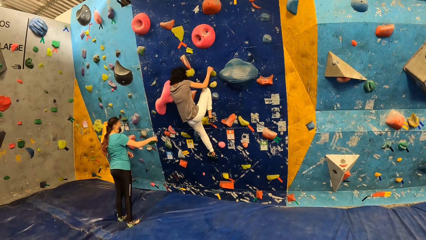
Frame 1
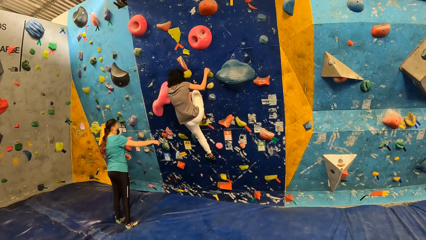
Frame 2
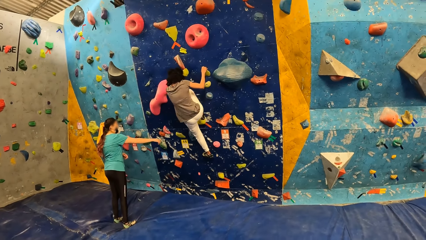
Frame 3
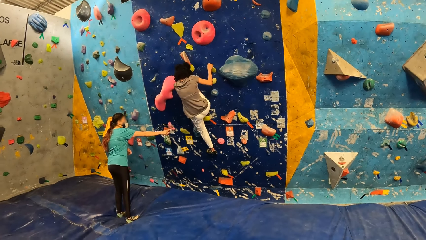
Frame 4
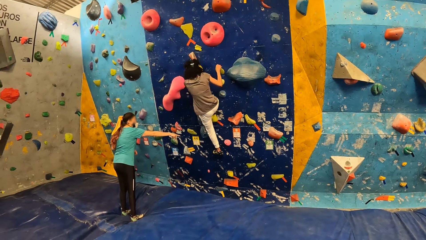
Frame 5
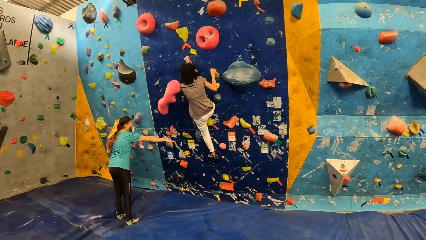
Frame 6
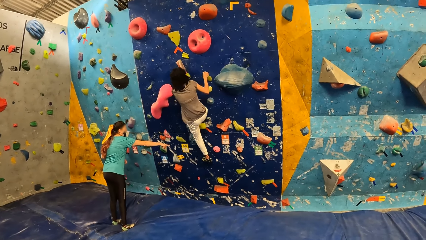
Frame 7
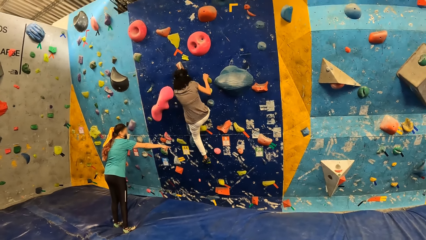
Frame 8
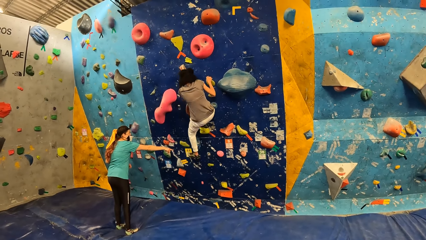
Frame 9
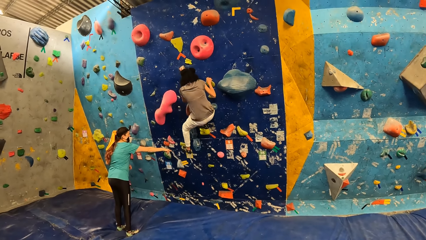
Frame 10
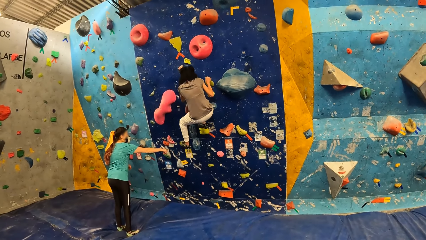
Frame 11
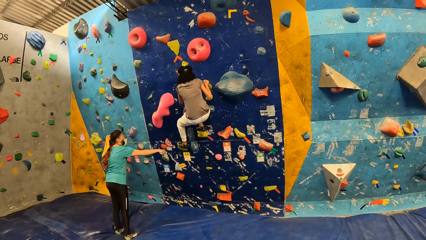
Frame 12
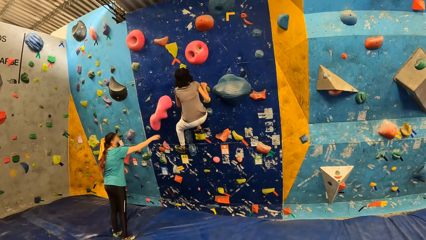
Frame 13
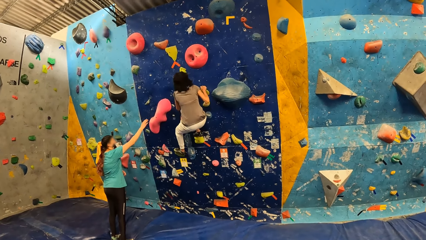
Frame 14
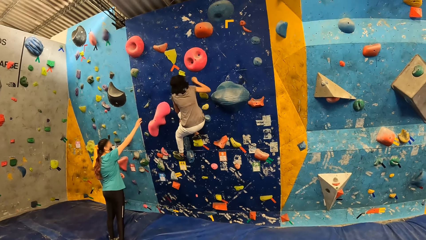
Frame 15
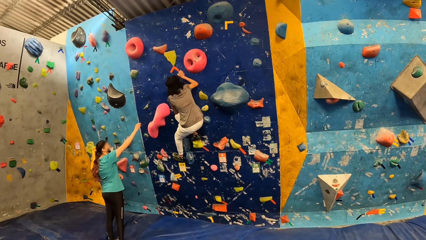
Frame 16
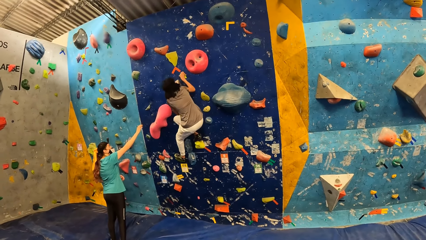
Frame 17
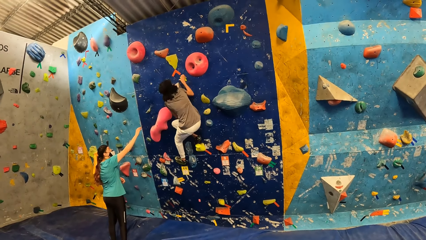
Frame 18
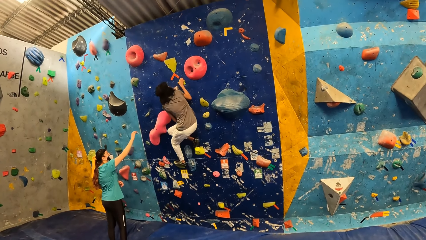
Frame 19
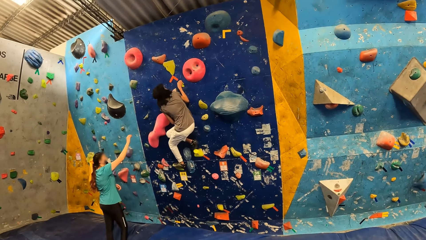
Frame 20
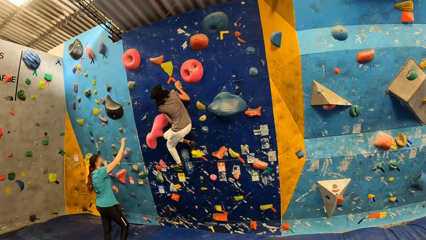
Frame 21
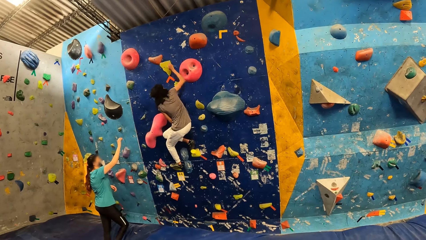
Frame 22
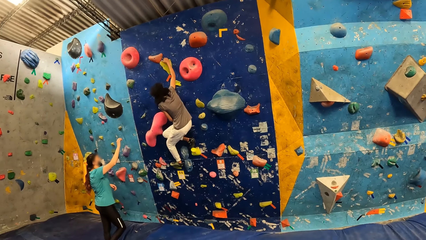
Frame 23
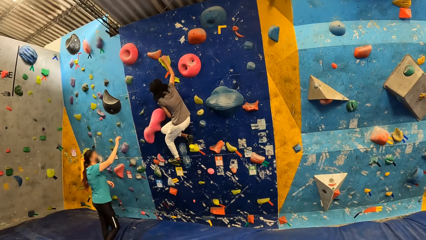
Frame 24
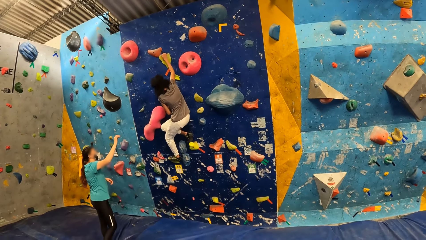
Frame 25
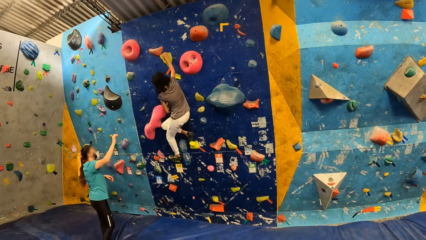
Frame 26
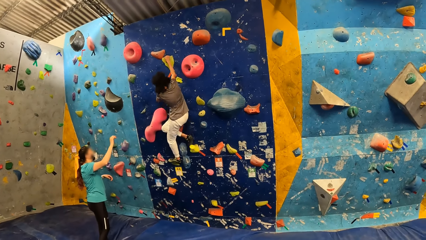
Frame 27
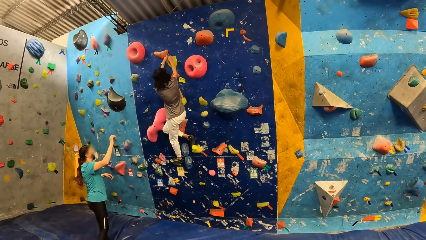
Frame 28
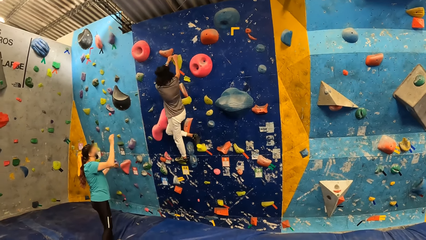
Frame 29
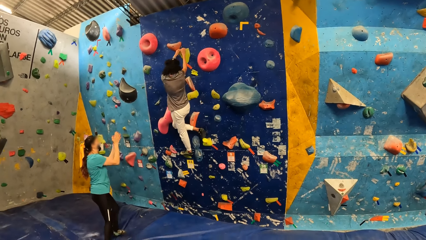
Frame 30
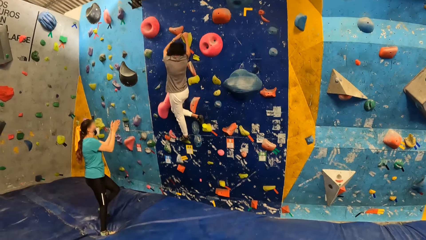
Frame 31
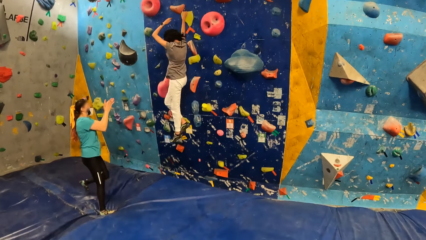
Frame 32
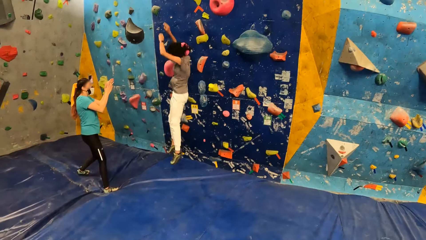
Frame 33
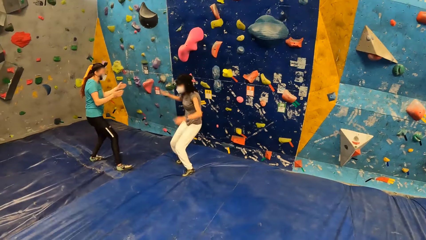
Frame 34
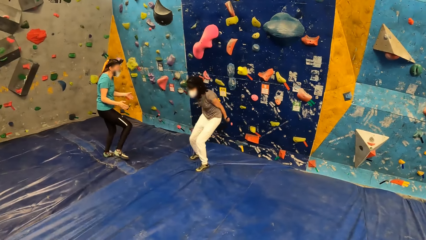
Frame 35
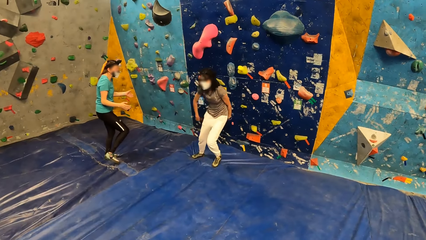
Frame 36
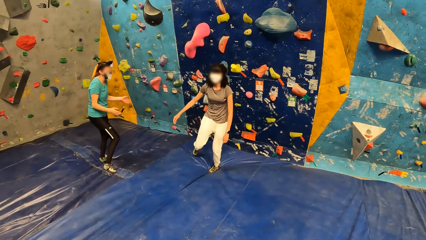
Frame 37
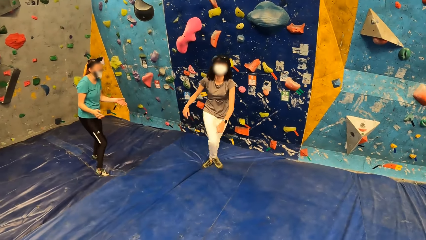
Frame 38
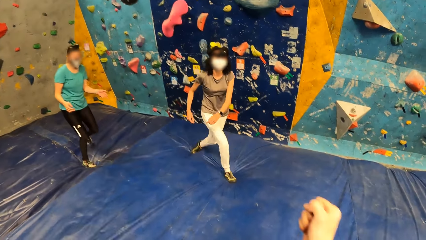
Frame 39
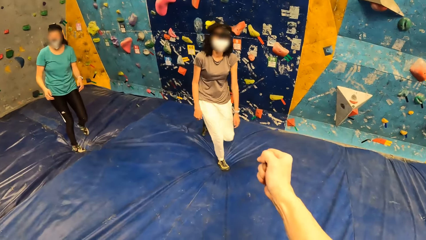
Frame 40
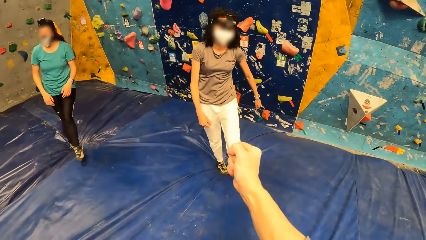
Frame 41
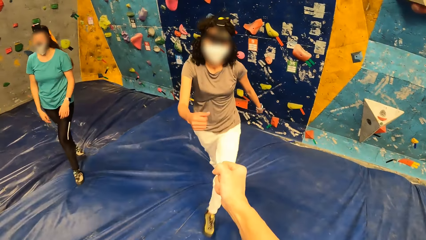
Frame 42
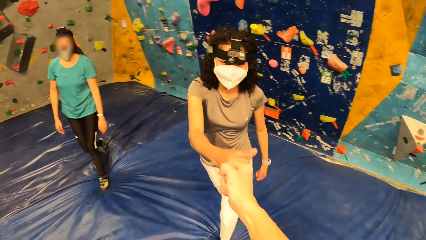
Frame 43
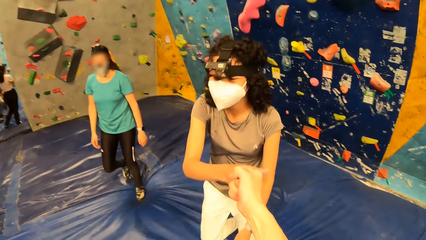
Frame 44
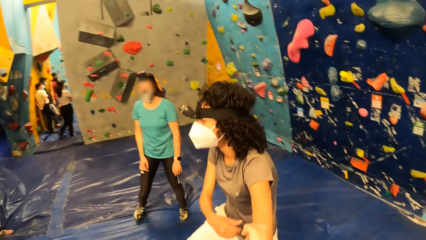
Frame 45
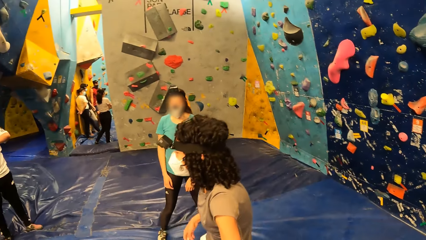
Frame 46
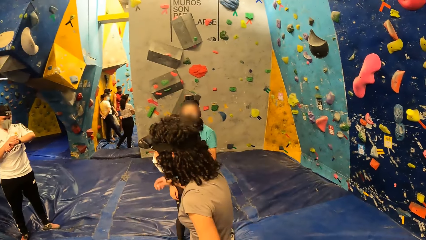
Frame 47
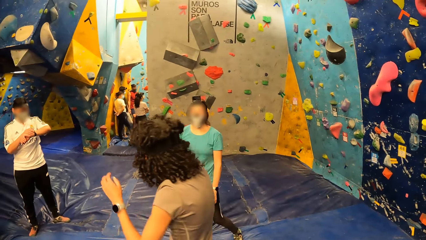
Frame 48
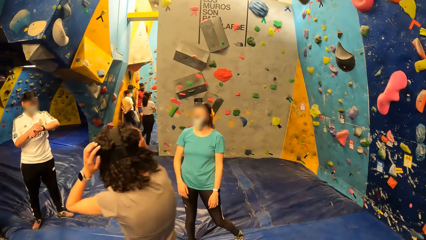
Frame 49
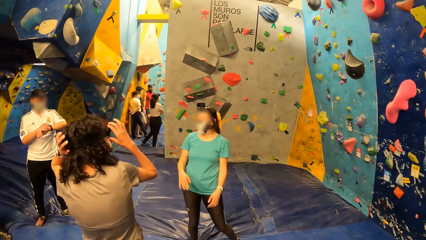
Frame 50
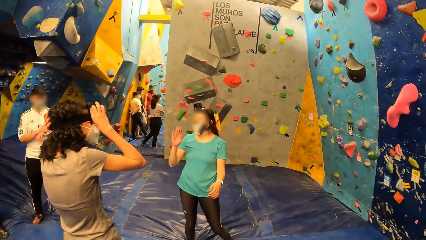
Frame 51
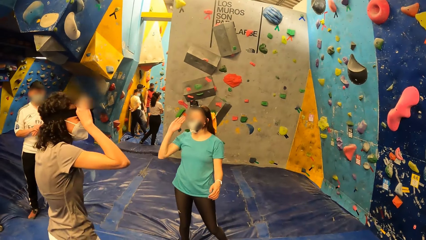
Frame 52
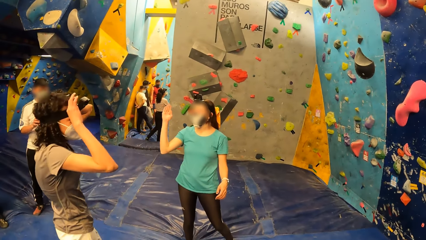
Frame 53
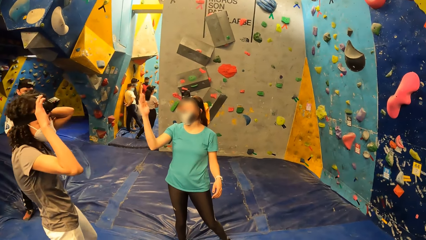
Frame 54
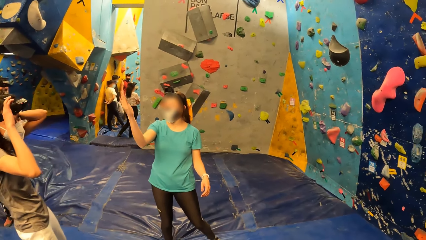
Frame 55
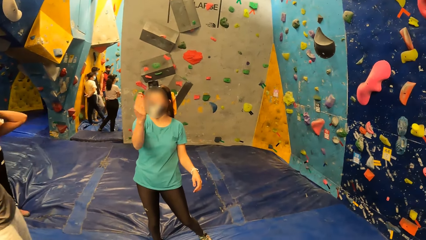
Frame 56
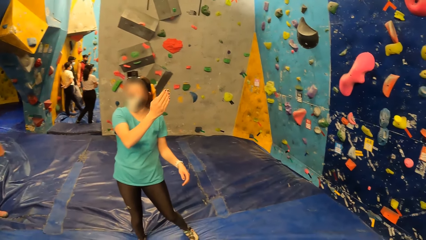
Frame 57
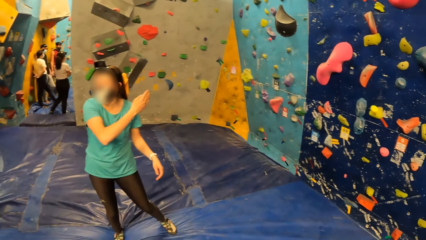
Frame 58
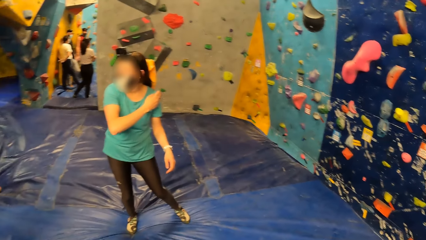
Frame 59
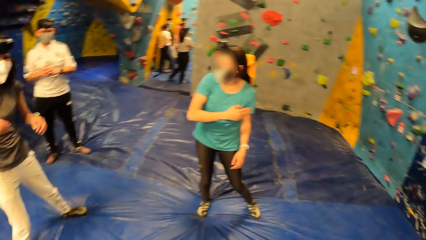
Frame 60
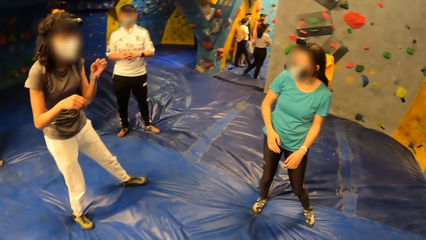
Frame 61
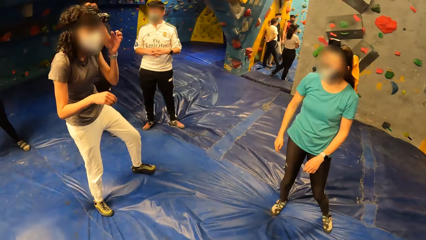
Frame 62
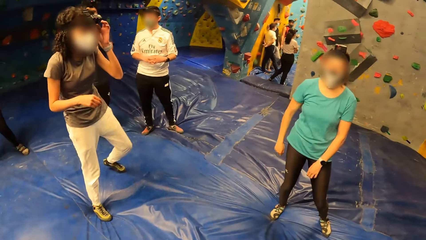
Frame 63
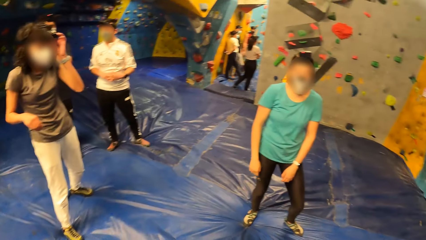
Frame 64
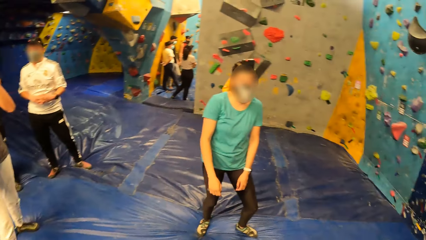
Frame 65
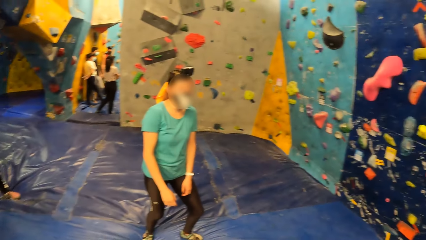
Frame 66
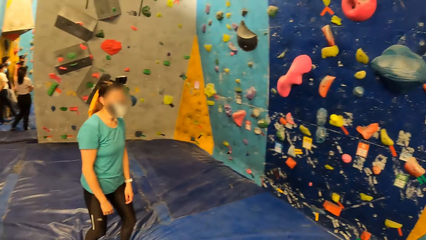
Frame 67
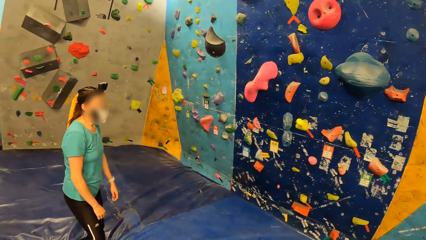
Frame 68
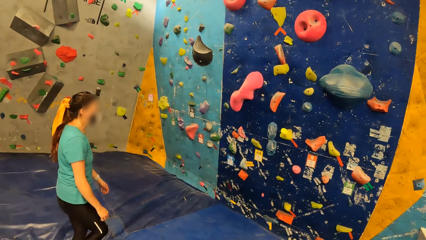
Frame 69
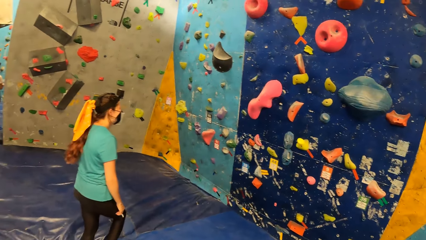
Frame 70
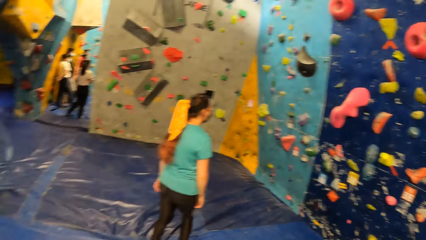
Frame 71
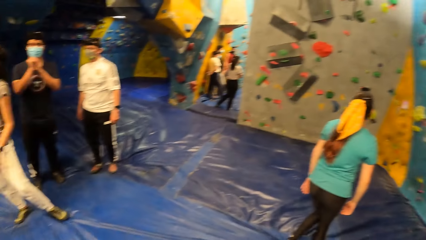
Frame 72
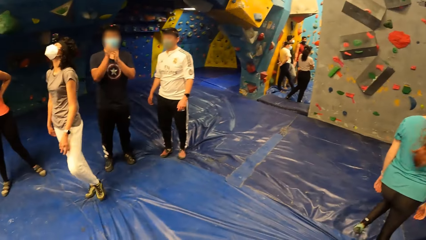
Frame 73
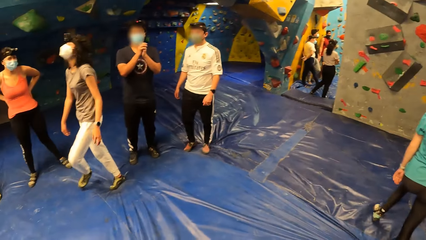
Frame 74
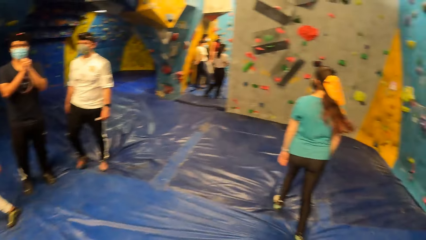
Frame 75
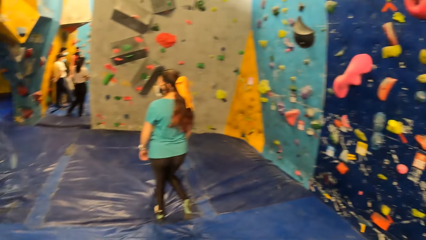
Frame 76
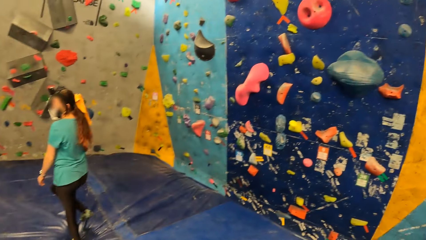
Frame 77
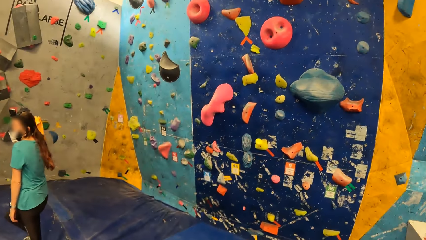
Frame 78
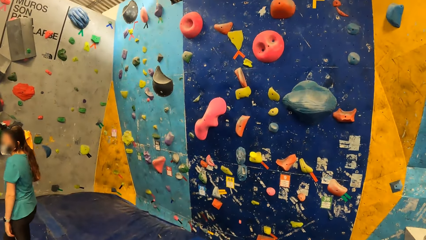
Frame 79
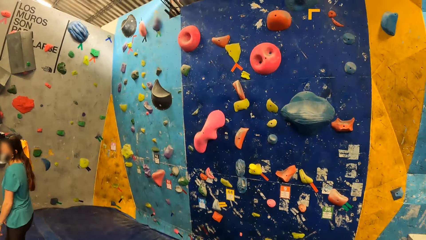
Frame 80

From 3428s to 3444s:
The woman jumps down from the wall. The camera wearer jams his right fist with the woman's right fist. The woman adjusts the camera.
